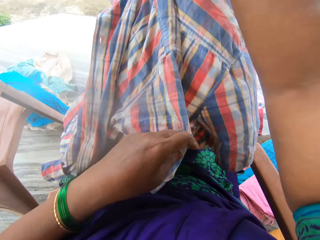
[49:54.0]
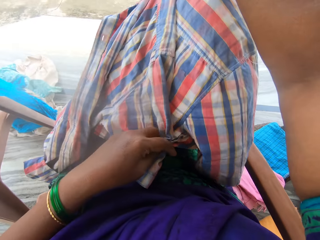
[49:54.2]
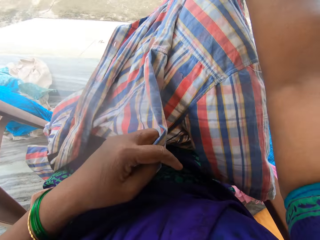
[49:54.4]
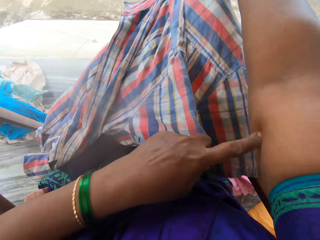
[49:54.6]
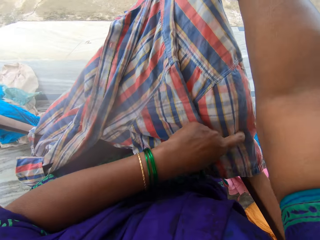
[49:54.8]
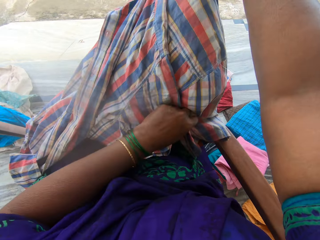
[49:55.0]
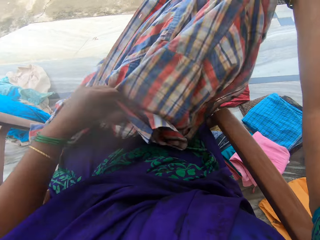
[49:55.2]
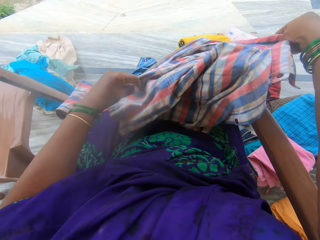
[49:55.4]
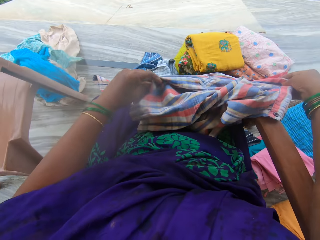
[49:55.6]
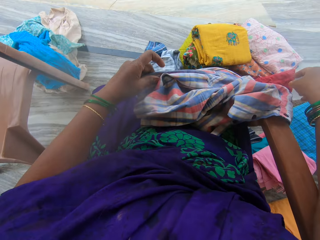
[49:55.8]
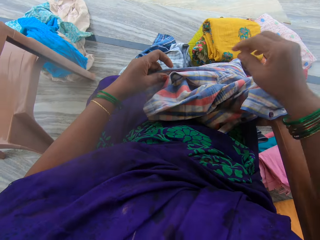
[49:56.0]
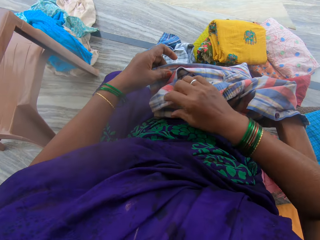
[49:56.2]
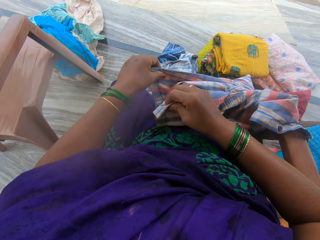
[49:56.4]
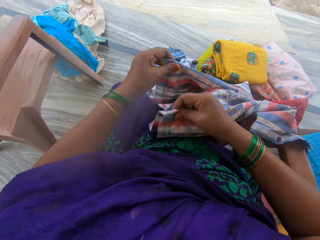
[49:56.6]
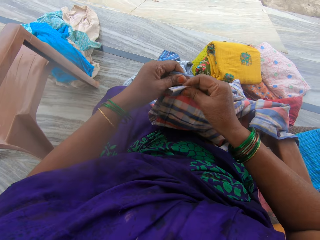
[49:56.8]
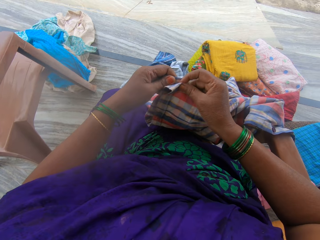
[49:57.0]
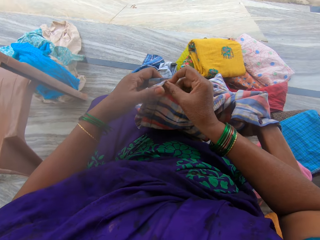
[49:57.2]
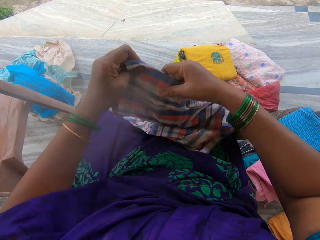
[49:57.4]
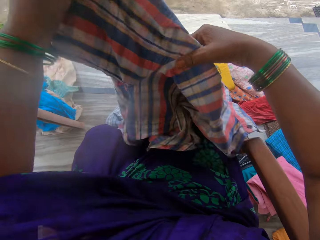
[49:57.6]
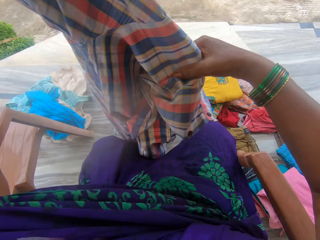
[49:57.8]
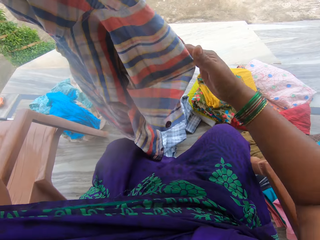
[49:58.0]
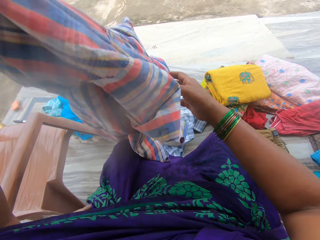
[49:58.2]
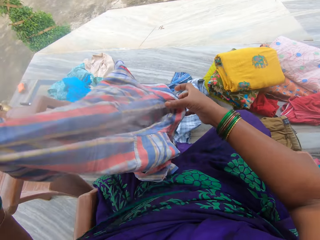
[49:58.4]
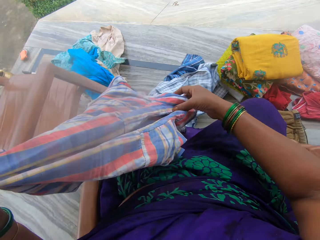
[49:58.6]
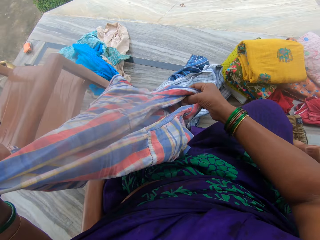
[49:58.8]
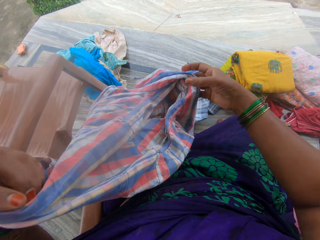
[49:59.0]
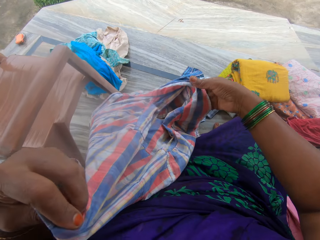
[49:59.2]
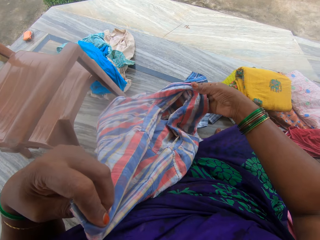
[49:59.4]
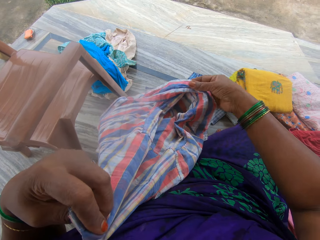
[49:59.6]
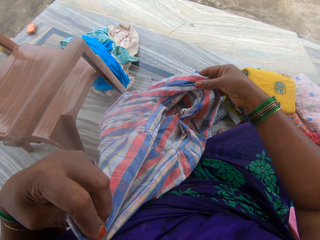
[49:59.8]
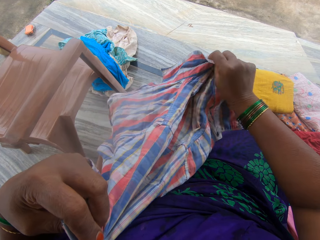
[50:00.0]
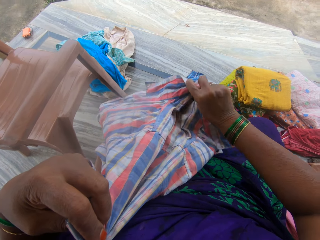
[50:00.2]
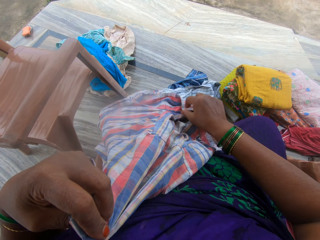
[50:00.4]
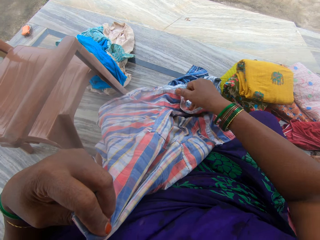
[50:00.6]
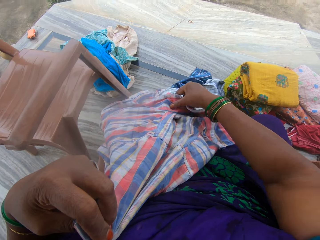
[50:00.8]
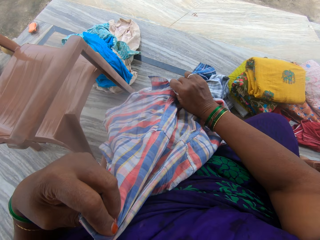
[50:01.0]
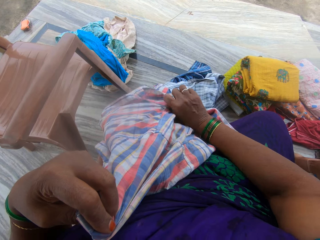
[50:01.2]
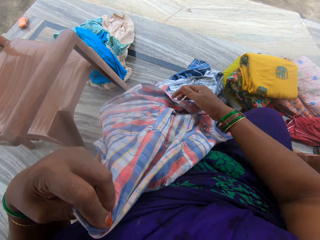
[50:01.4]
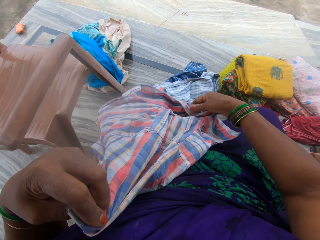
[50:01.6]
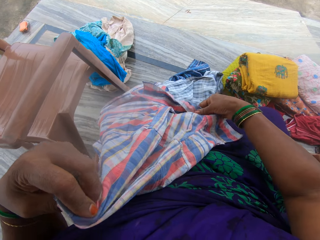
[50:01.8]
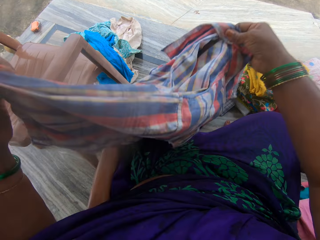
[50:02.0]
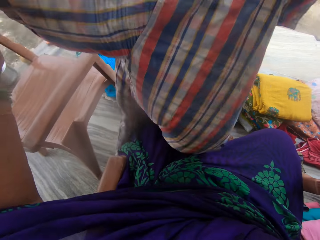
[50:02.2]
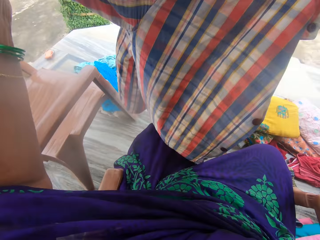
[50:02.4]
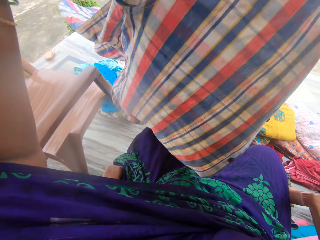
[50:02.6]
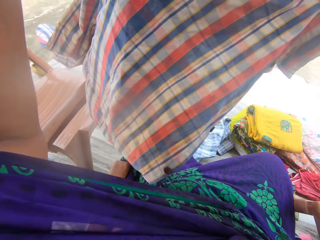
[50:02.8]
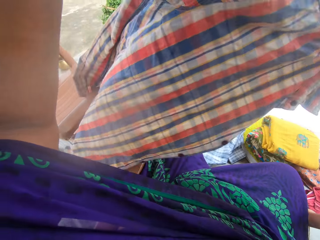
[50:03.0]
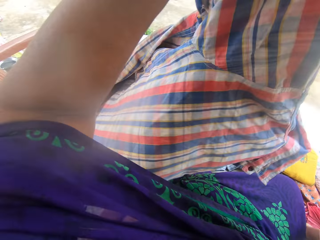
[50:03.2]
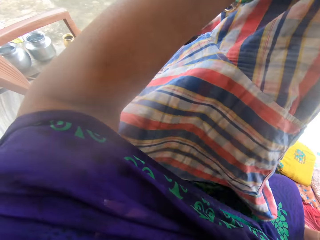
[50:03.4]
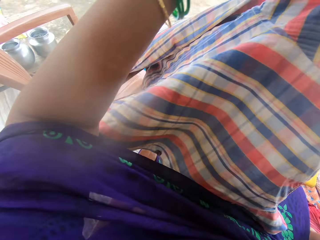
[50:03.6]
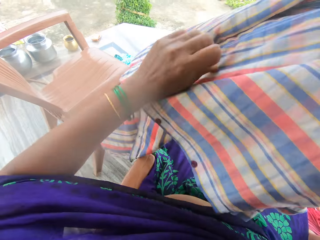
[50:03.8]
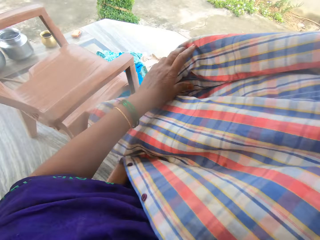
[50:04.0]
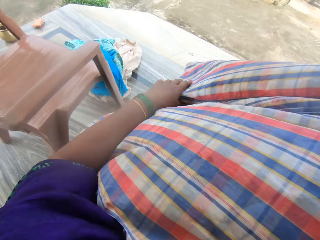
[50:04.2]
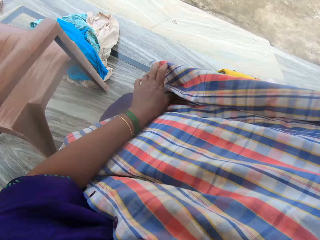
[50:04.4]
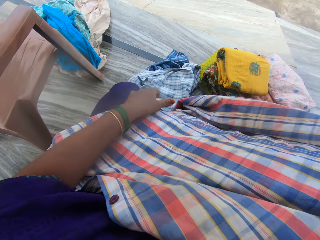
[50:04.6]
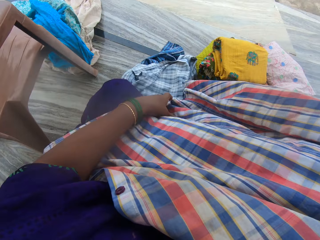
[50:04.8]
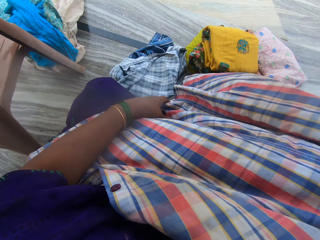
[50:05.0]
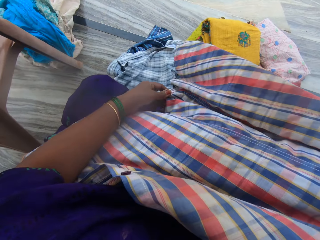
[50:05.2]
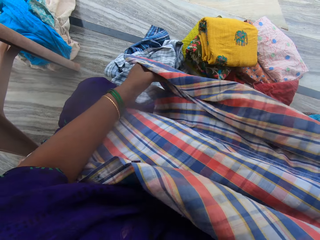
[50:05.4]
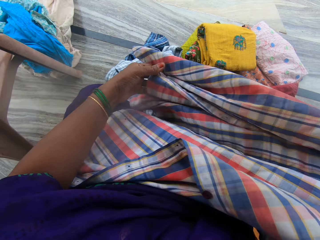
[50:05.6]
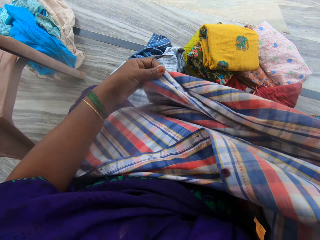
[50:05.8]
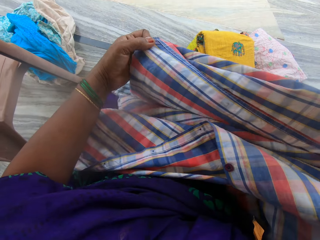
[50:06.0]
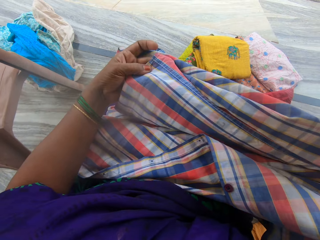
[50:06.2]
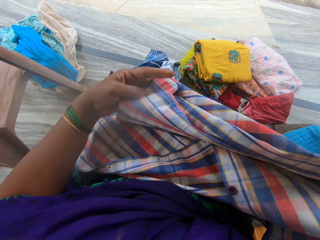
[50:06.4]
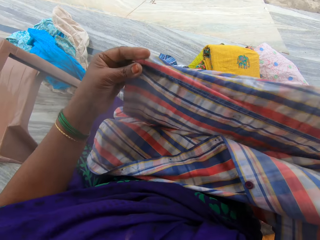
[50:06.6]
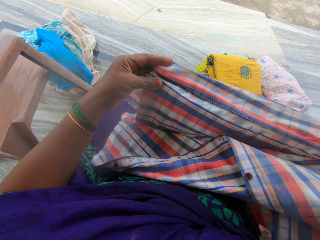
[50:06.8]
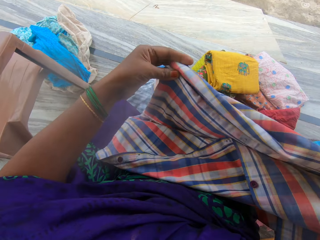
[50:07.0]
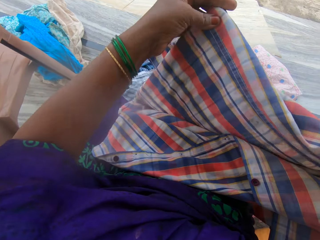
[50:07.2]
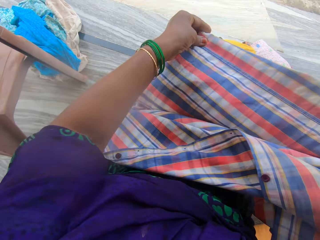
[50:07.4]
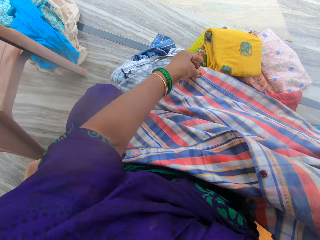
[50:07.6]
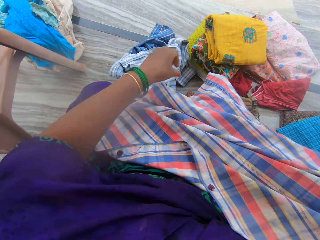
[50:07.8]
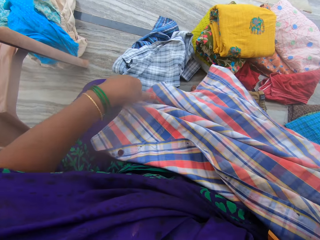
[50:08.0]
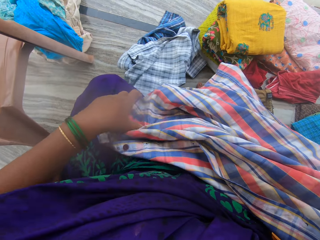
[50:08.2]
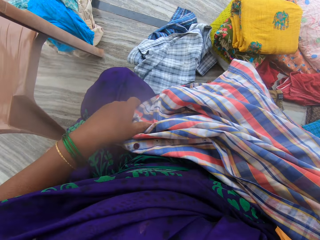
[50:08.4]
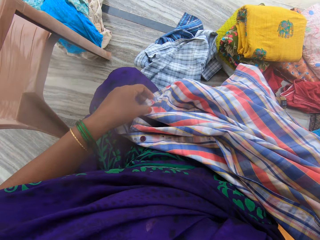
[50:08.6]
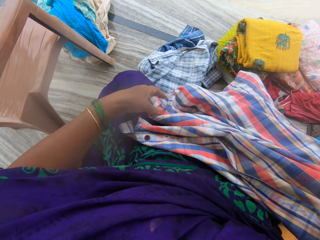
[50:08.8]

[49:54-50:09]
The camera wearer places the shirt on her lap. She folds the shirt. She lifts the shirt. She folds the shirt. She lifts the shirt. She folds the shirt.

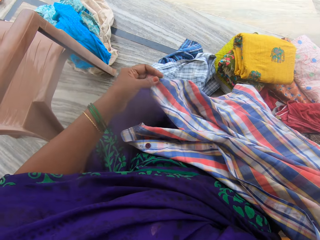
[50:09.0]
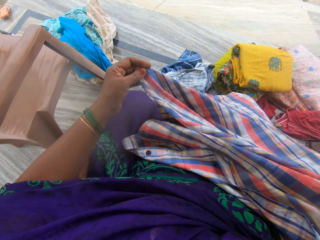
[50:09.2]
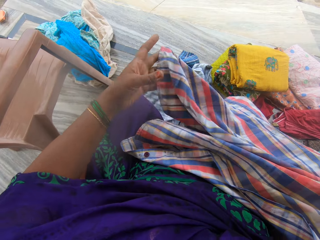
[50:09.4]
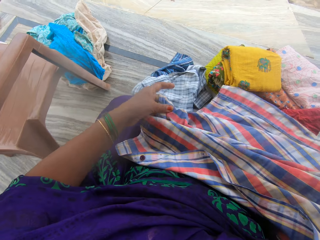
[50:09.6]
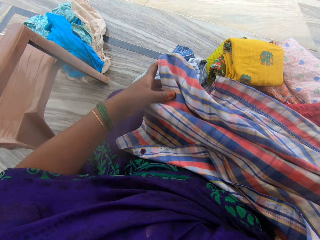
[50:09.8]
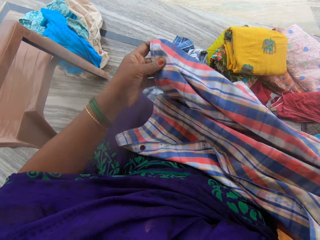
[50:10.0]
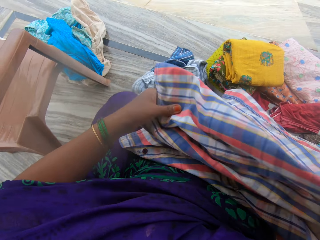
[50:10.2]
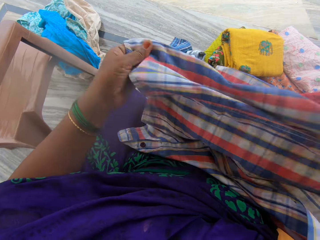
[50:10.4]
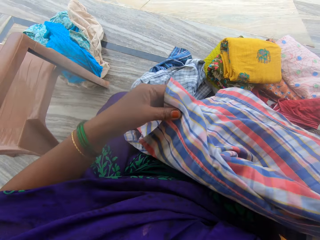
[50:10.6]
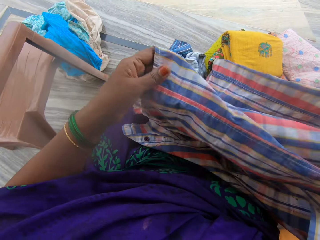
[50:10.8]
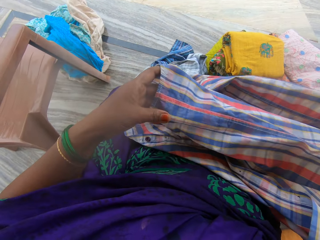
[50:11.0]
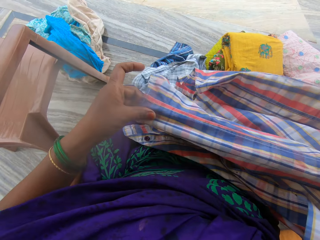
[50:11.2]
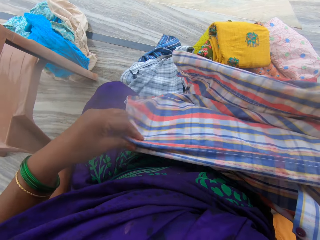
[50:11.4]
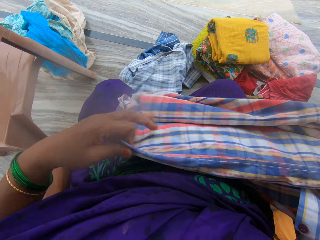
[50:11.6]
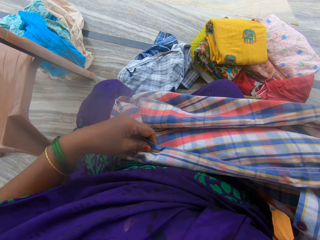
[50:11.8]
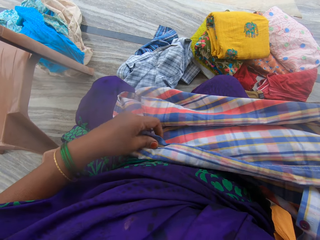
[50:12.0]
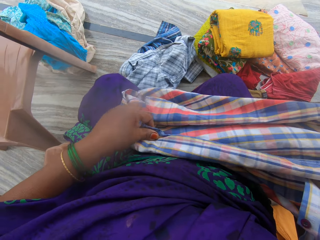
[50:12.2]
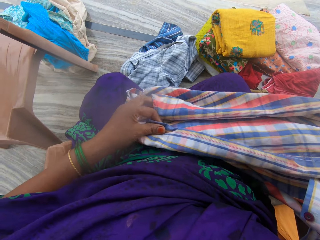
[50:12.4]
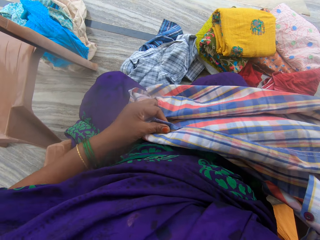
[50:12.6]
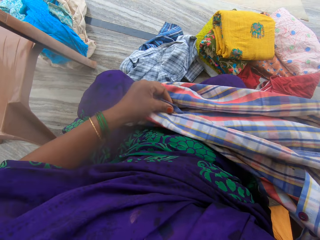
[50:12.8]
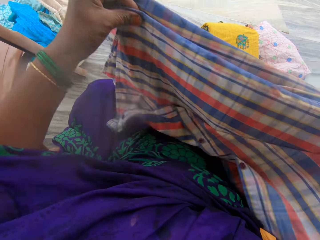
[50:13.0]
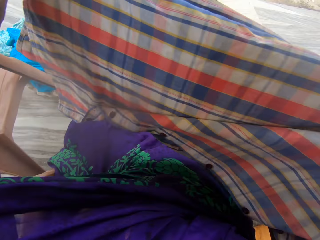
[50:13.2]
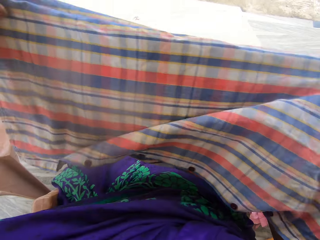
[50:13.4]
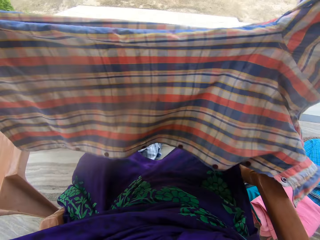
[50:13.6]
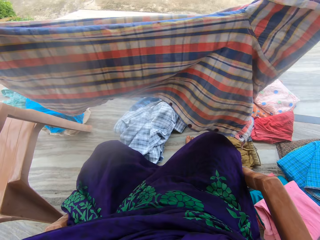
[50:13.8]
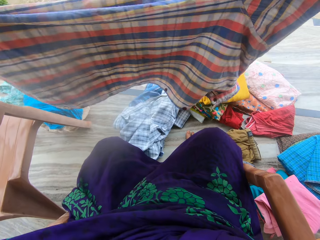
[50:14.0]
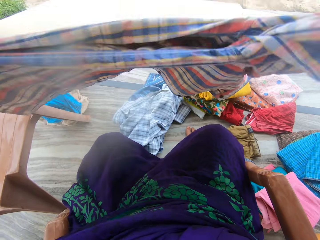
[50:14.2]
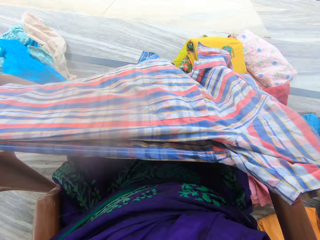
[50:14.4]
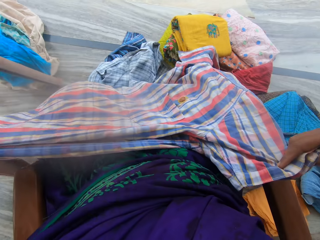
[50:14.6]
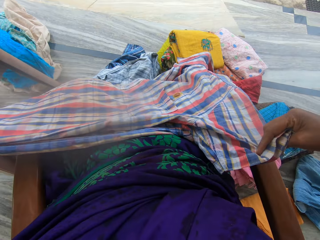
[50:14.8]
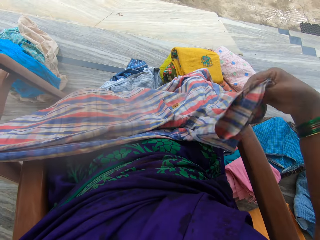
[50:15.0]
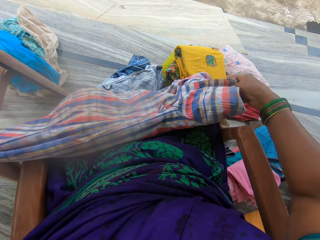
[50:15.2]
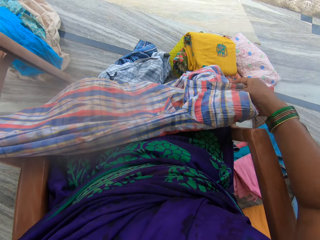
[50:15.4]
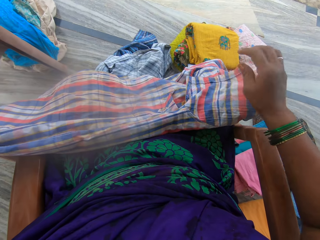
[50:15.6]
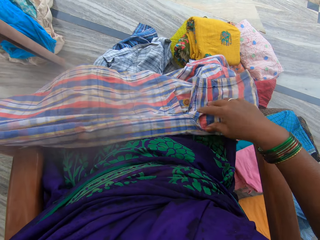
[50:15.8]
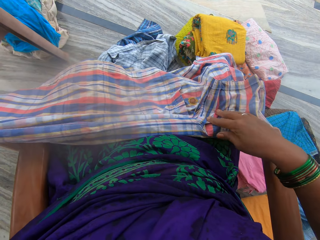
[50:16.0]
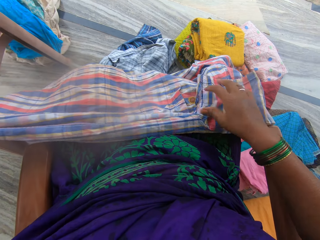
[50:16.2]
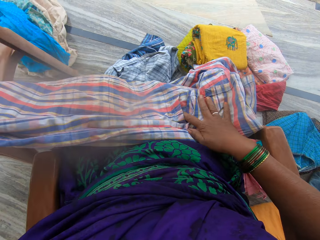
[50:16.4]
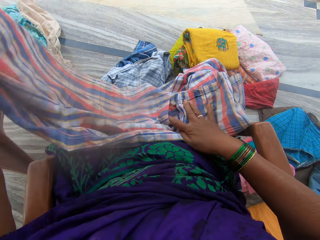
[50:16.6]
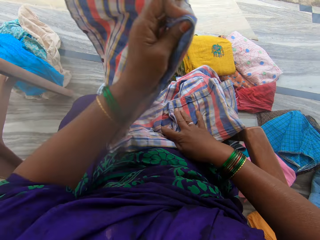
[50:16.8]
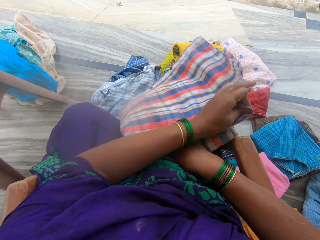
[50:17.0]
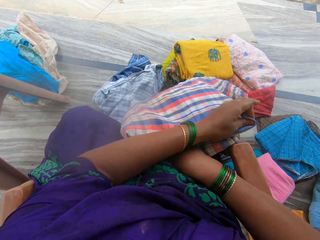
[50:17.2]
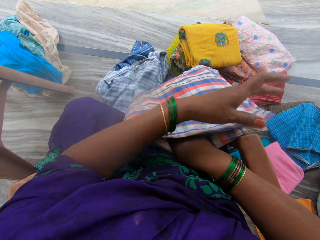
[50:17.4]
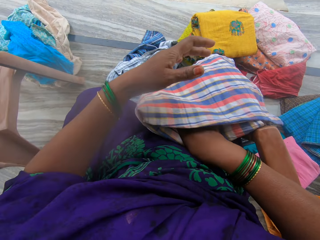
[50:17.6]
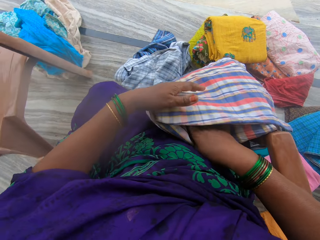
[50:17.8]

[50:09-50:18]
The camera wearer places the shirt on her lap. She adjusts the cloth with her hands. She folds the shirt.
